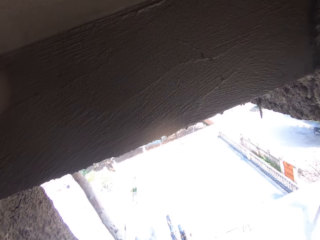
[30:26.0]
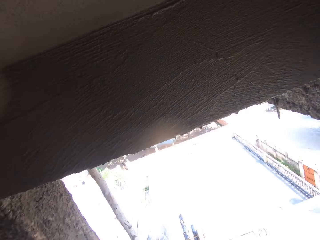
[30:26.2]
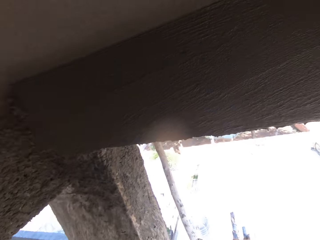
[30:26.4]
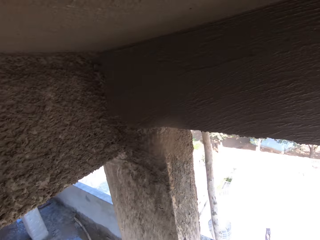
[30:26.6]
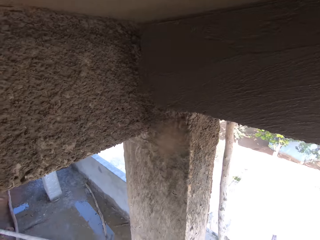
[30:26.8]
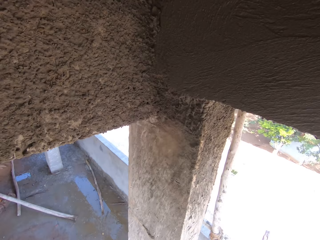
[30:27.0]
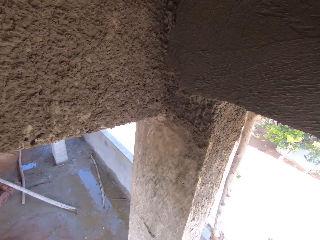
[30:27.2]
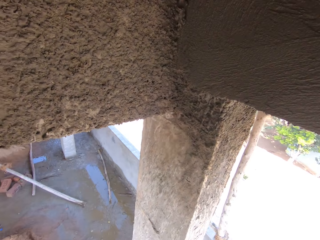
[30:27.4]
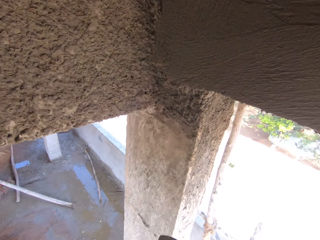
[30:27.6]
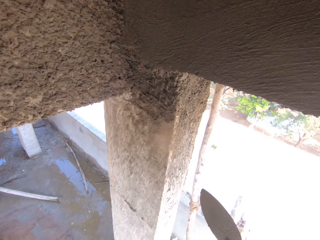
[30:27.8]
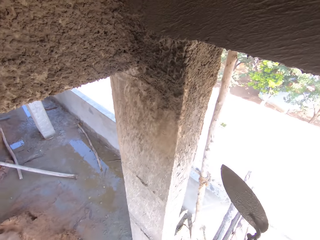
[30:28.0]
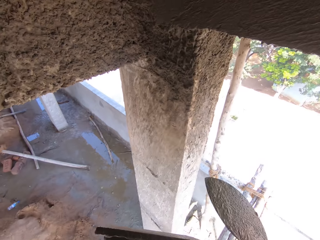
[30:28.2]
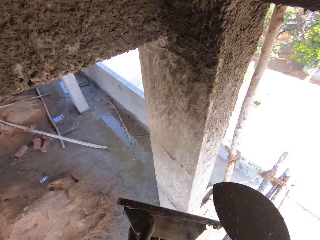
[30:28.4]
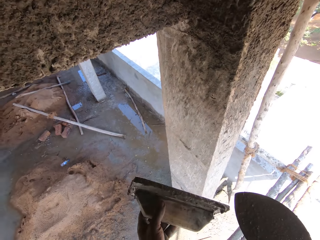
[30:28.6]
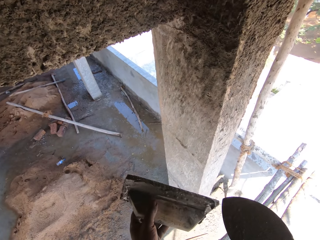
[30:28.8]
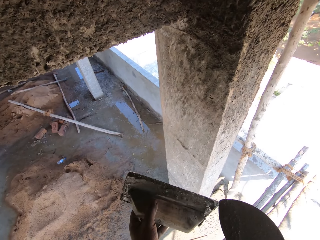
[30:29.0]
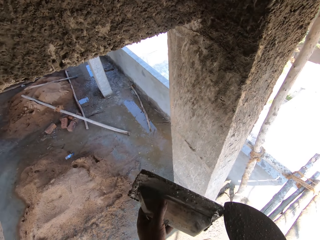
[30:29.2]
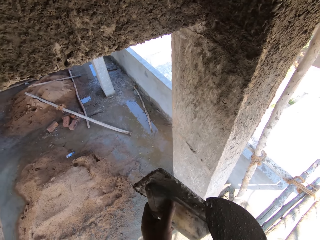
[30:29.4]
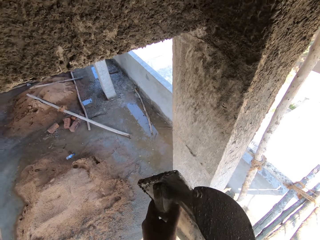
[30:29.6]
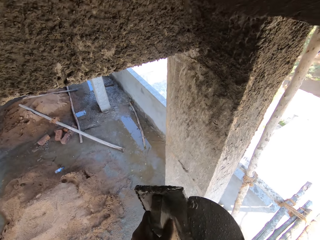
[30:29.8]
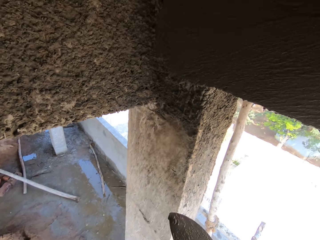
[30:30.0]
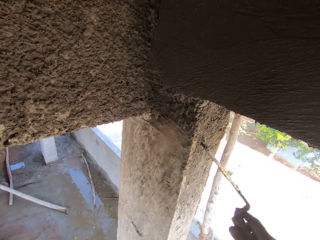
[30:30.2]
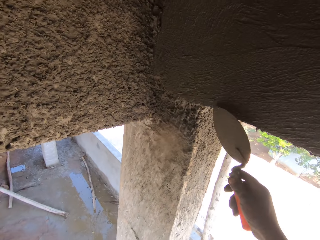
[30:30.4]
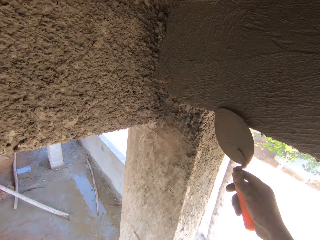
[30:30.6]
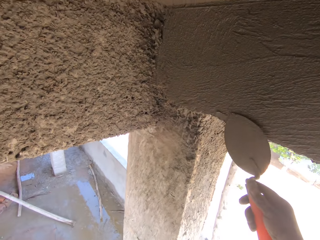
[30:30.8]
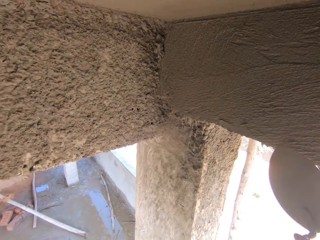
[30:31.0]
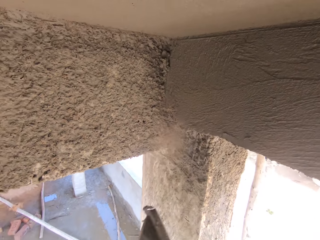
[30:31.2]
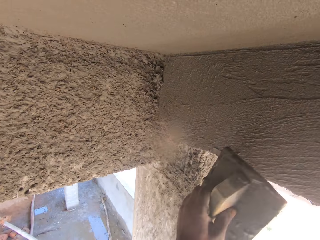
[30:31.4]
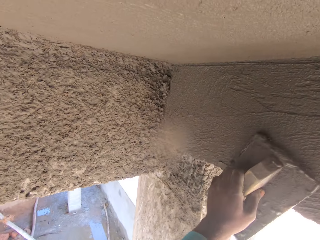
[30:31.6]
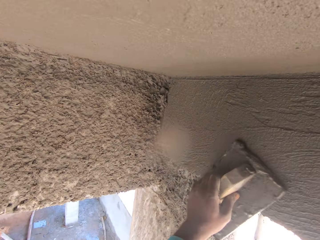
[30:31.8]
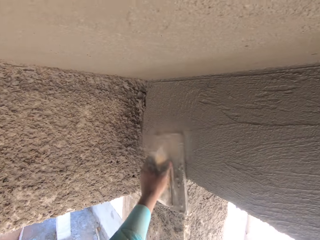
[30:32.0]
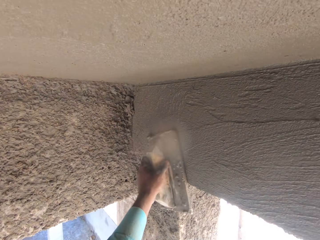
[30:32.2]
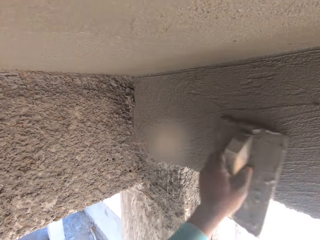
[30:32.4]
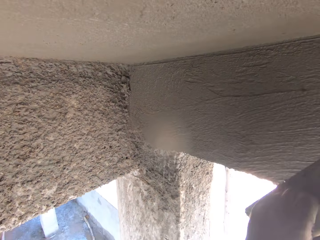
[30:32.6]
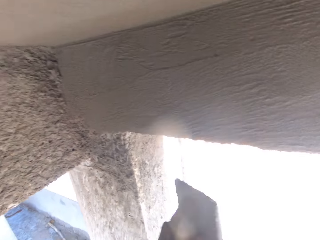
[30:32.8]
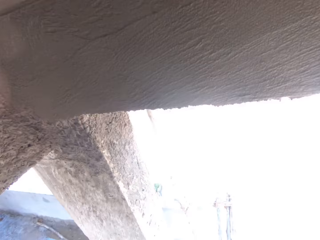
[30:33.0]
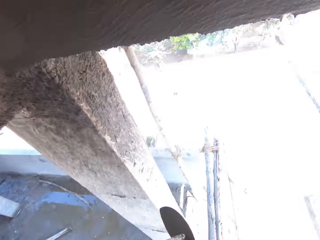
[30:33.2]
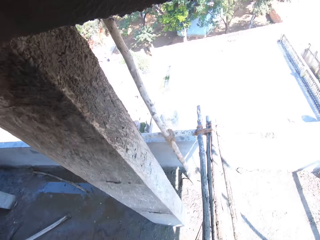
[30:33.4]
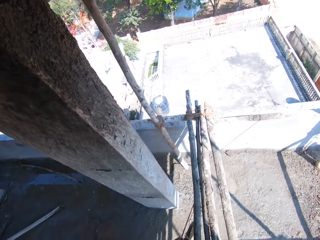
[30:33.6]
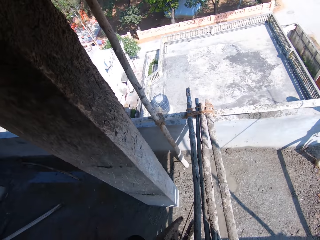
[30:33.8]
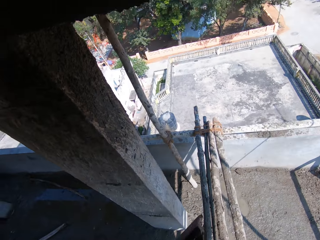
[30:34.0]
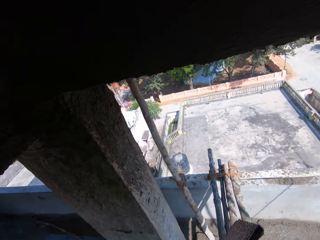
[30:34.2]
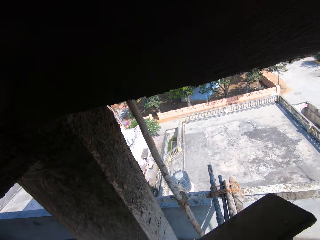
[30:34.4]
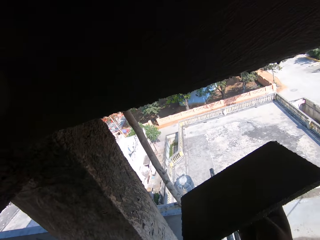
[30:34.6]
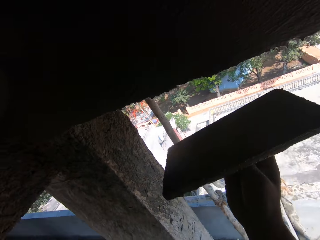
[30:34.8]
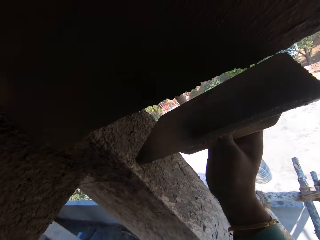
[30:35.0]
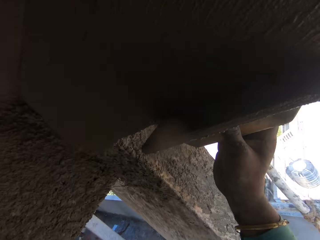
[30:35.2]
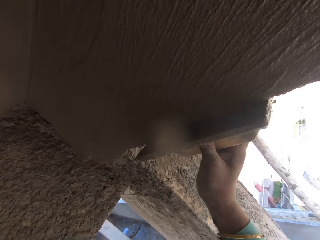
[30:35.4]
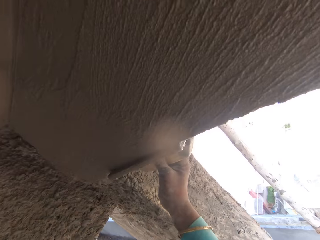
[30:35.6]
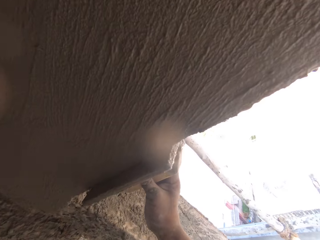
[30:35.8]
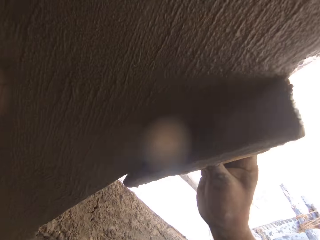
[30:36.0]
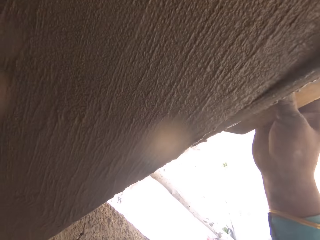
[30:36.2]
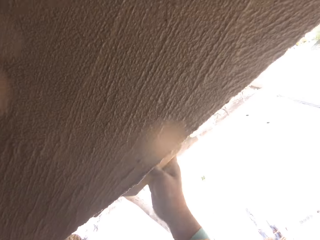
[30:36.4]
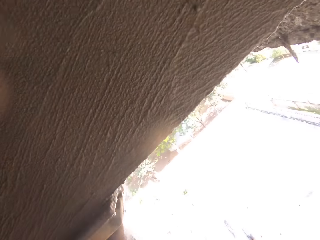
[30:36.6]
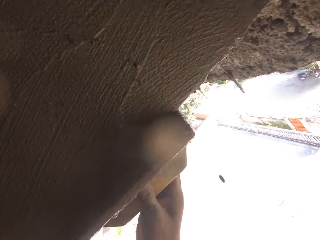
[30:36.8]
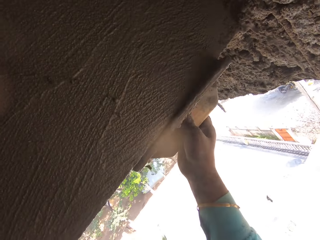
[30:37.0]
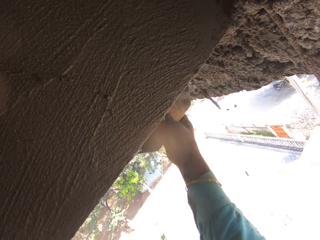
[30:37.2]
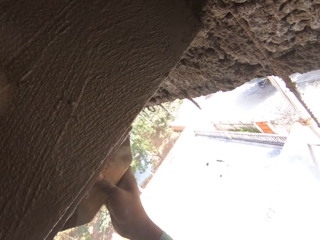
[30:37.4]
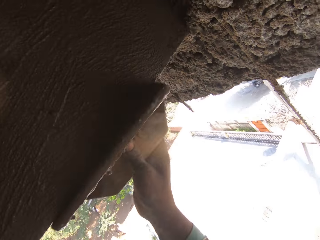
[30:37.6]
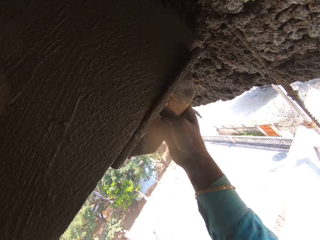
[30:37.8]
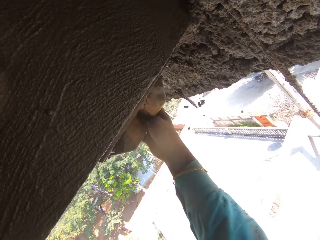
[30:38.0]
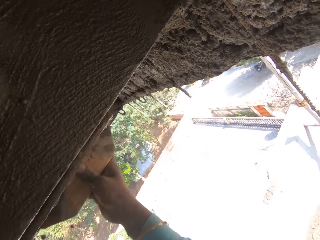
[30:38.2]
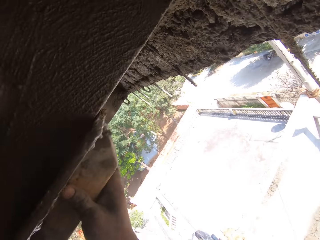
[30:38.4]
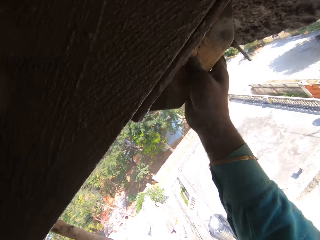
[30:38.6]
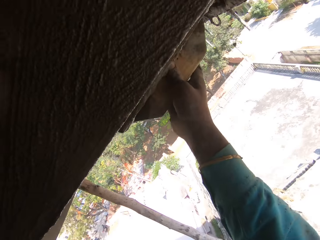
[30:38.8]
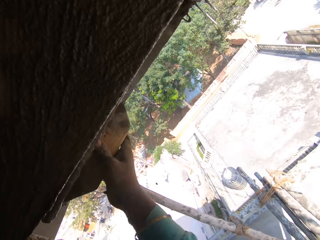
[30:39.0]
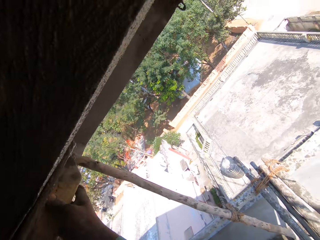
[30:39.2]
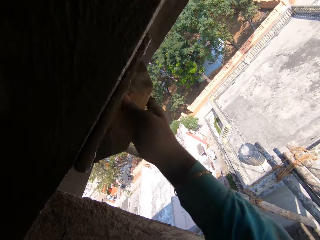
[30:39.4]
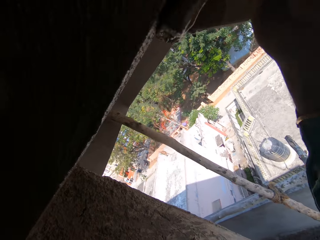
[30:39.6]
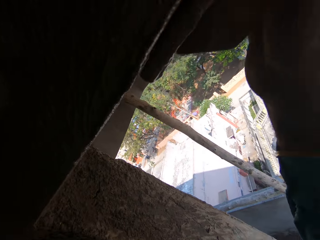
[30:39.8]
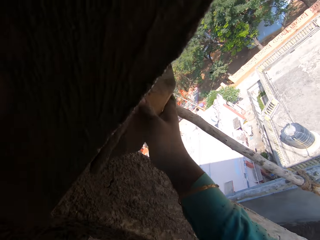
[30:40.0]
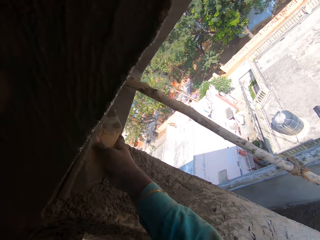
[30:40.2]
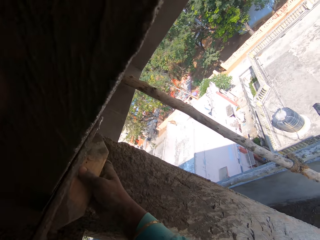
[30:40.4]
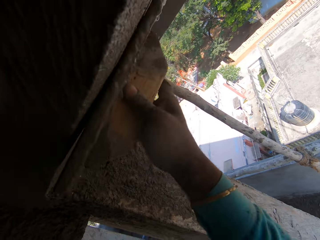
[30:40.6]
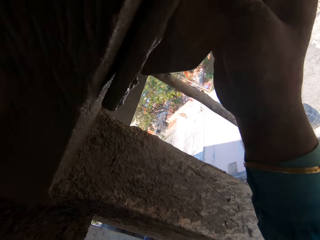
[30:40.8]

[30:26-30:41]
The camera wearer removes the mortar from the wooden float with the trowel. They apply the mortar from the trowel on the wall. They level the mortar with the wooden float. They look around. They level the mortar with the wooden float.

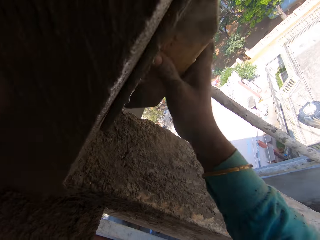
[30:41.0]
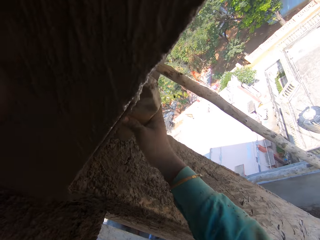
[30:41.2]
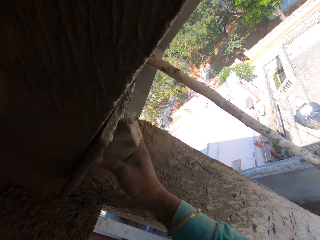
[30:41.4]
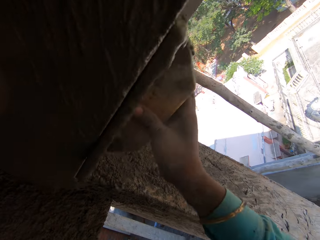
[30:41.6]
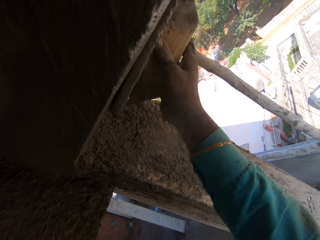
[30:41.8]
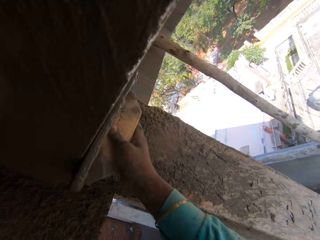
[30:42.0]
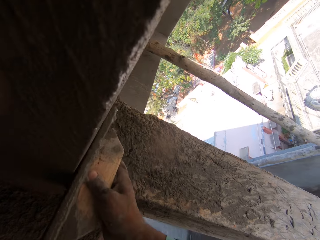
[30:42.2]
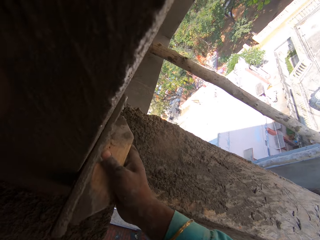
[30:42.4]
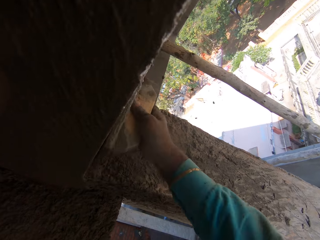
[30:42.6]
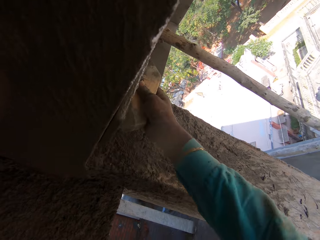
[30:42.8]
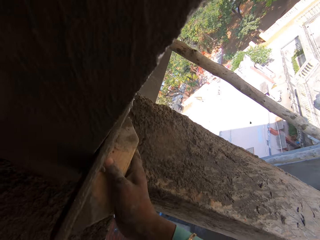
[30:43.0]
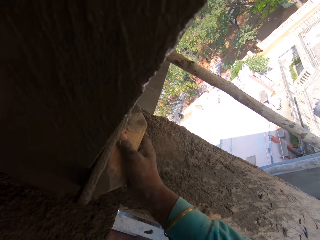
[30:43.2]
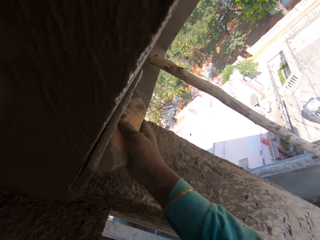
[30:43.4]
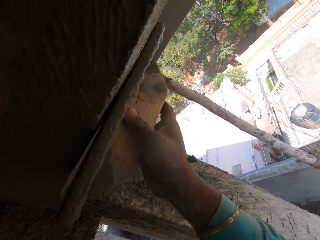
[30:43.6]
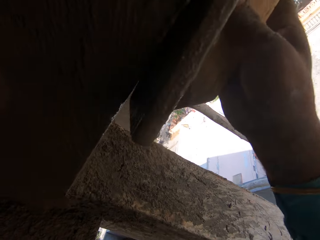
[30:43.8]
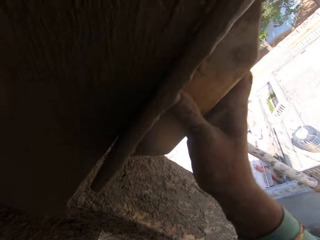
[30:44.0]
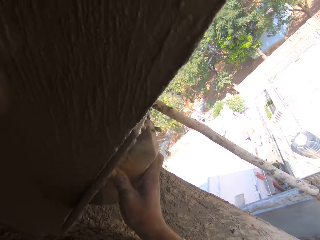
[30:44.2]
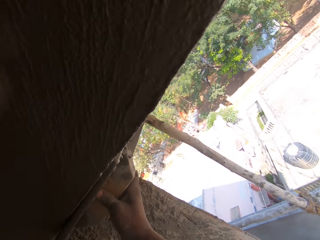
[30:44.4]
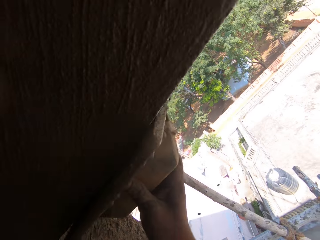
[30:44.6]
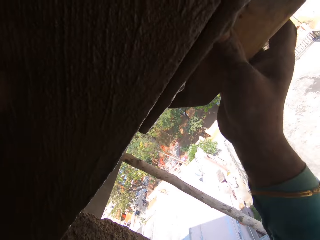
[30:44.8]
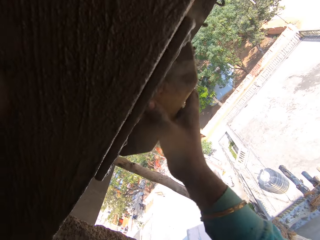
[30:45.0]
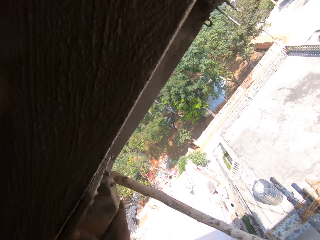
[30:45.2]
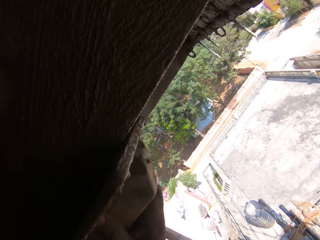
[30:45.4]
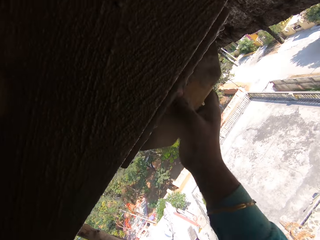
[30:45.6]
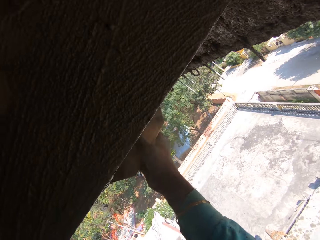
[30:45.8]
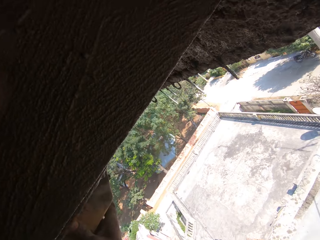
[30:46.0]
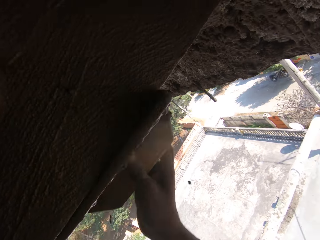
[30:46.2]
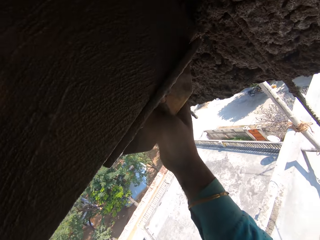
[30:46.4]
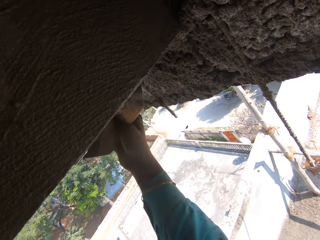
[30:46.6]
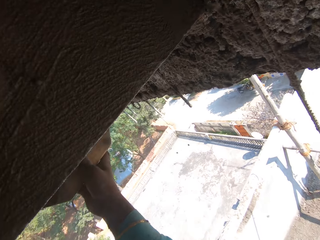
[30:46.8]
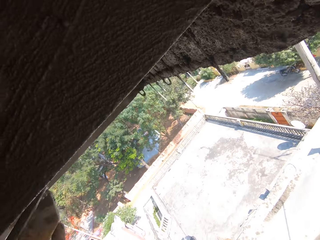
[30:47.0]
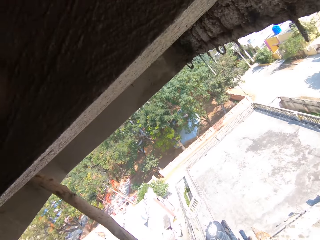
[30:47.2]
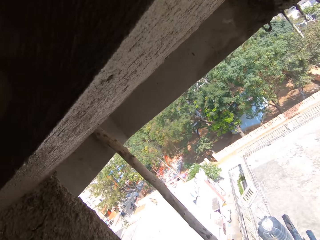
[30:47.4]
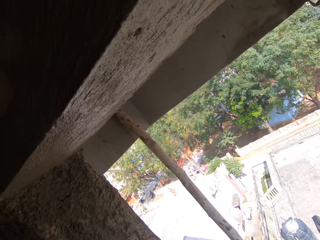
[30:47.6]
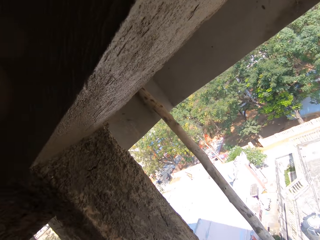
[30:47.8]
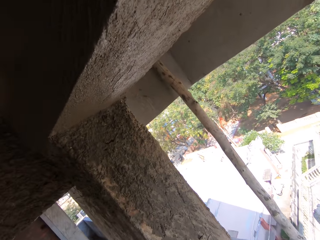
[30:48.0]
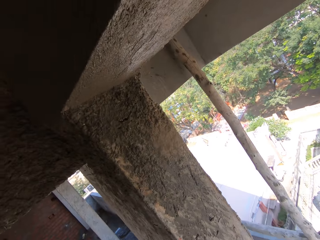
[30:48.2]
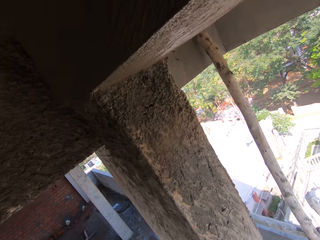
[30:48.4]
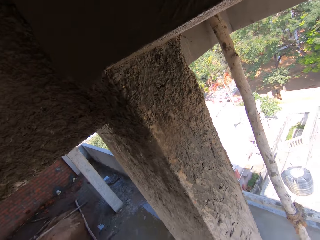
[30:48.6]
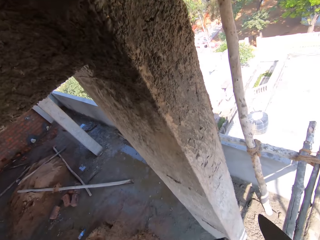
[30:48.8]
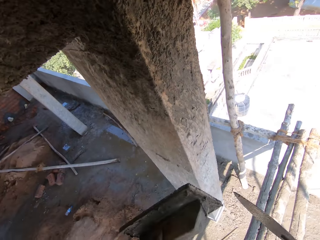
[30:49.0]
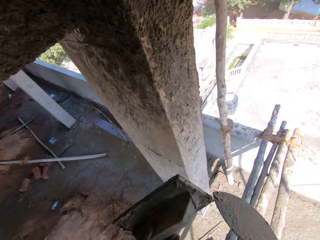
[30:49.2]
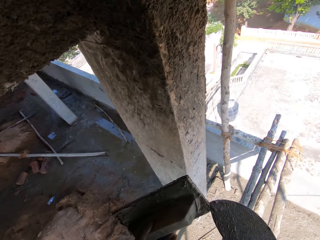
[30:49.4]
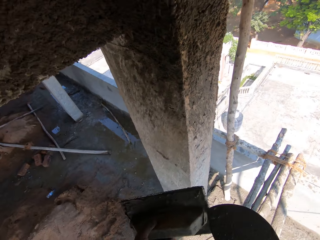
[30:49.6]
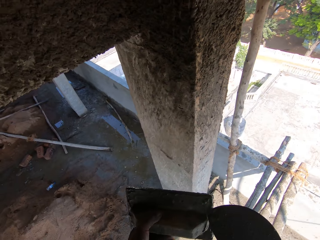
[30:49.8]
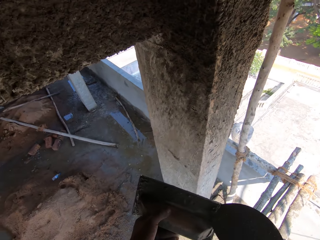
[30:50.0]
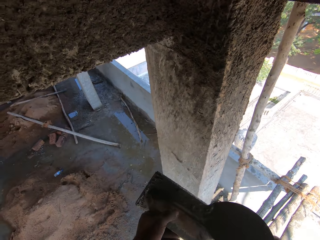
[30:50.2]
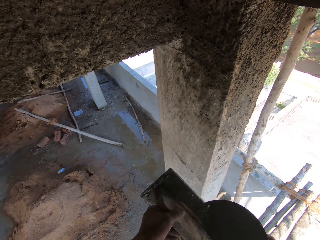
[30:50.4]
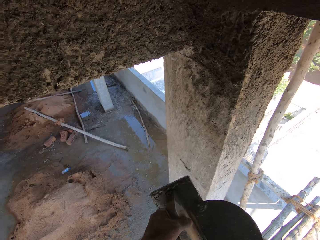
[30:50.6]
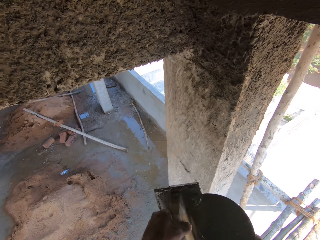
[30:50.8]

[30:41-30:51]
The camera wearer removes the mortar from the wooden float with the trowel.
